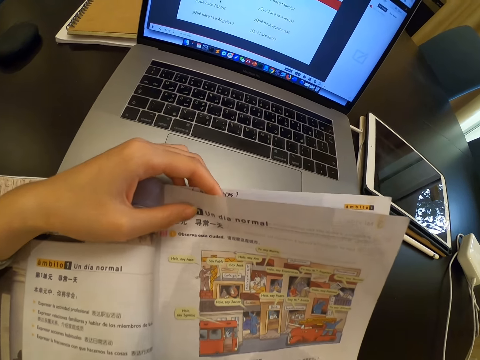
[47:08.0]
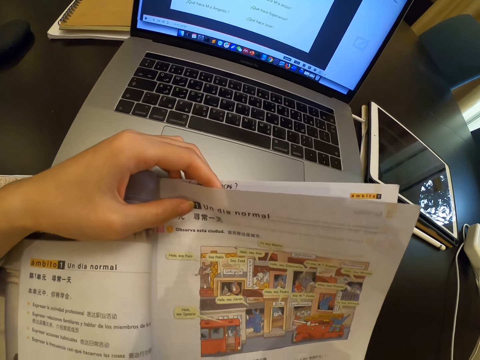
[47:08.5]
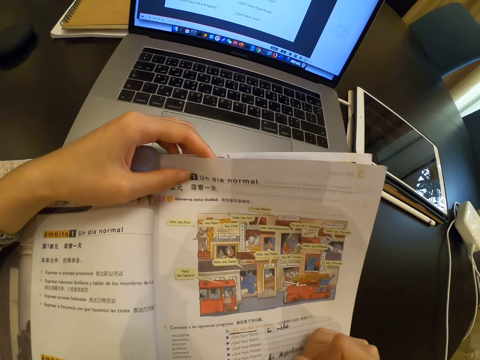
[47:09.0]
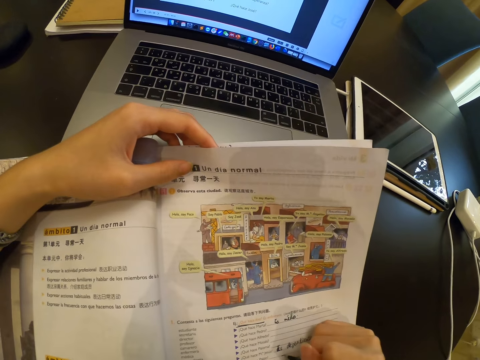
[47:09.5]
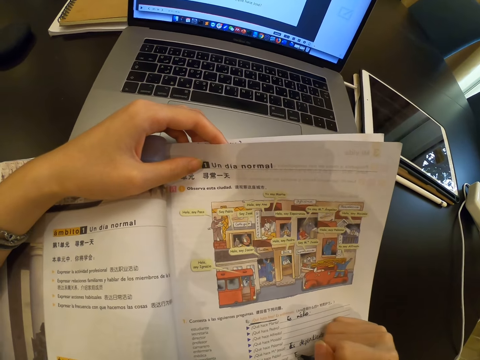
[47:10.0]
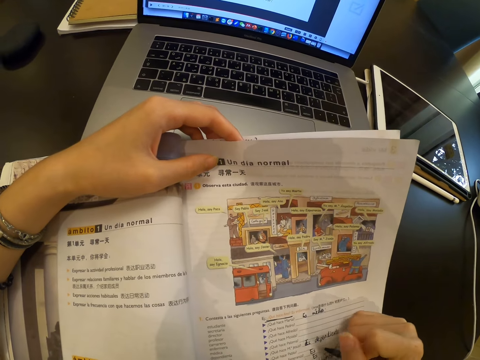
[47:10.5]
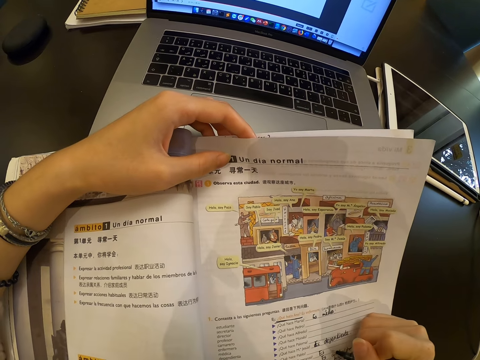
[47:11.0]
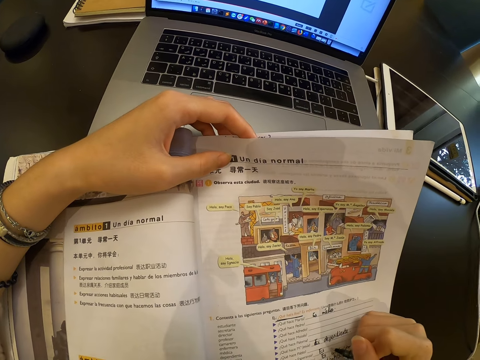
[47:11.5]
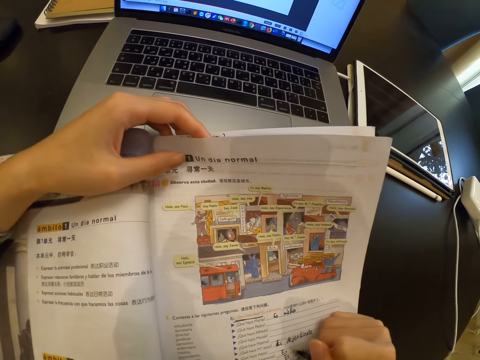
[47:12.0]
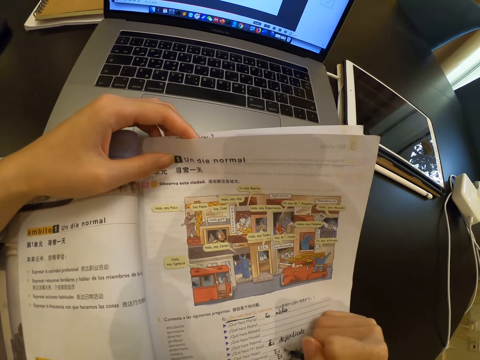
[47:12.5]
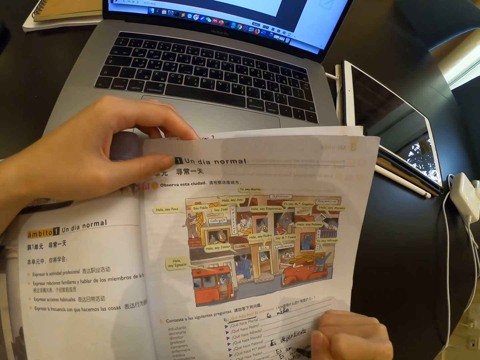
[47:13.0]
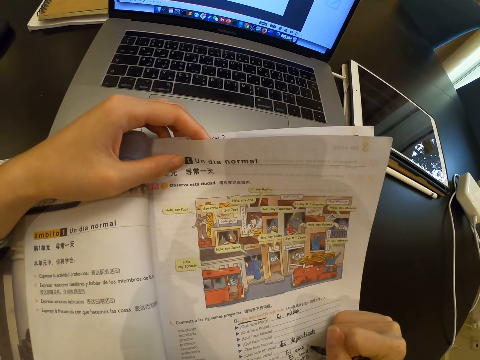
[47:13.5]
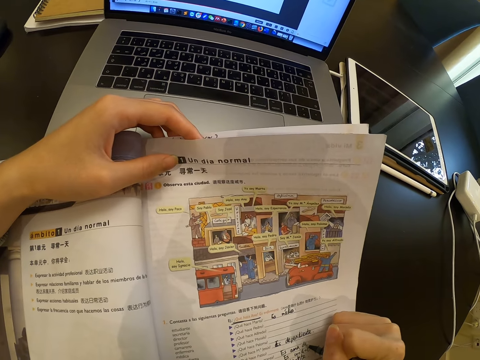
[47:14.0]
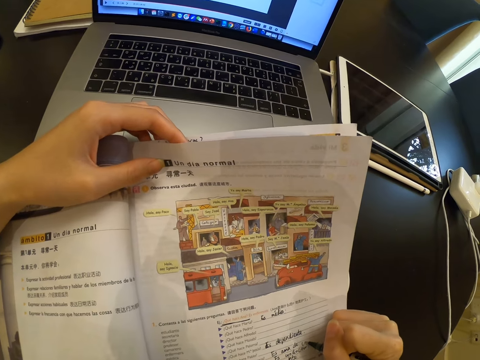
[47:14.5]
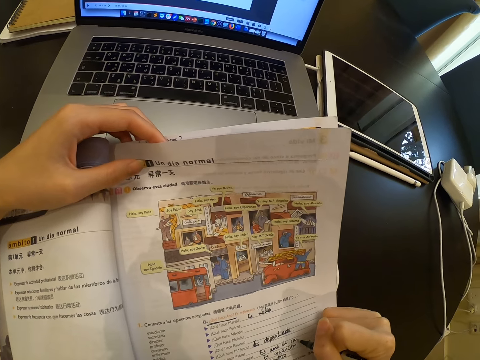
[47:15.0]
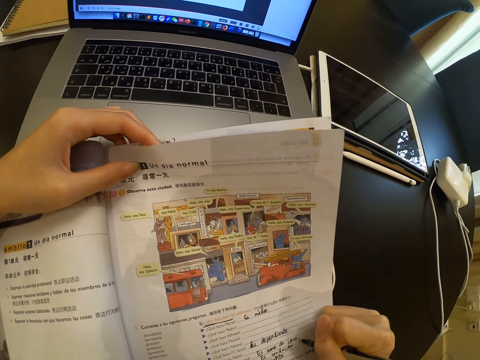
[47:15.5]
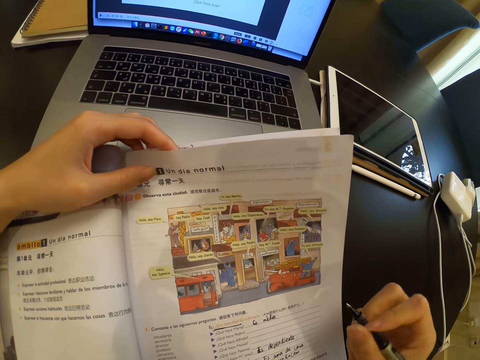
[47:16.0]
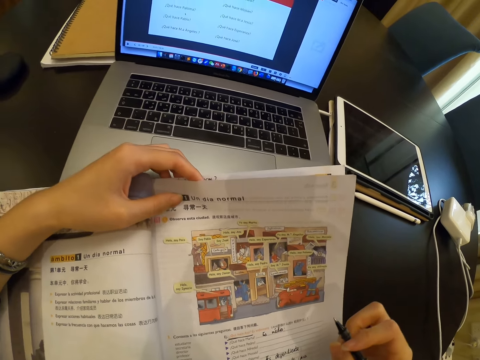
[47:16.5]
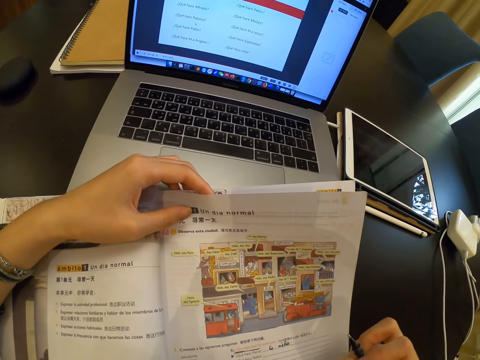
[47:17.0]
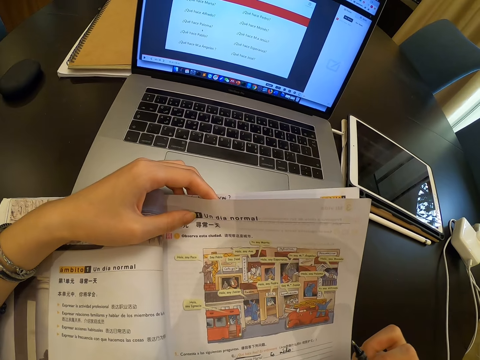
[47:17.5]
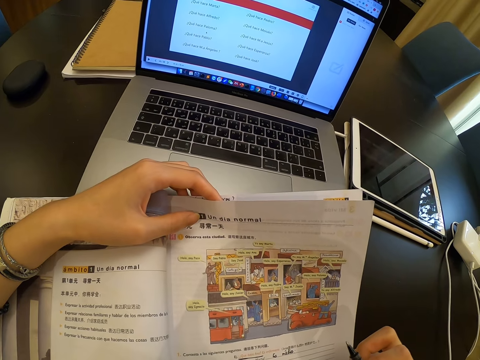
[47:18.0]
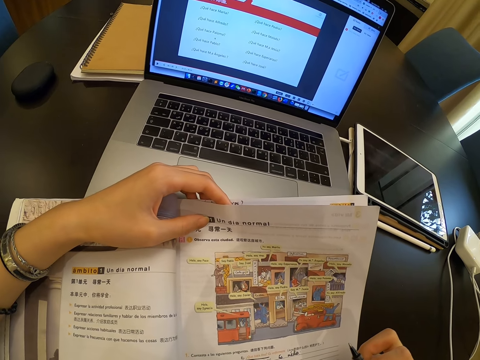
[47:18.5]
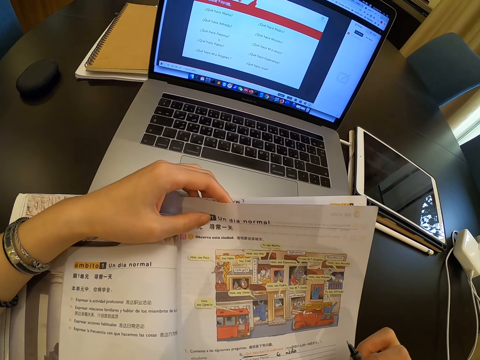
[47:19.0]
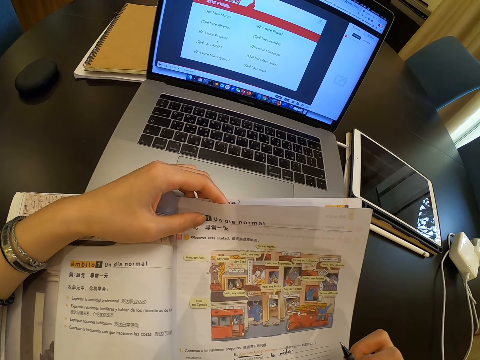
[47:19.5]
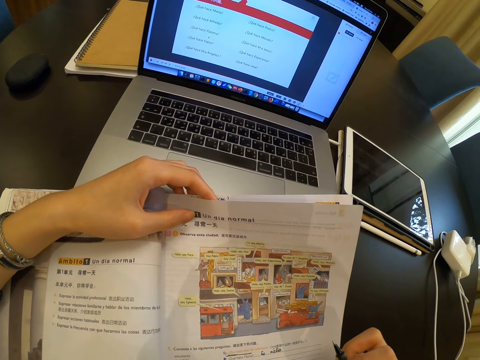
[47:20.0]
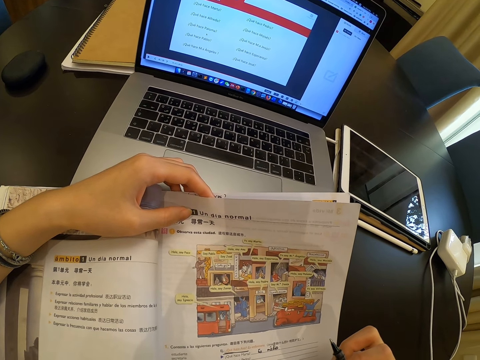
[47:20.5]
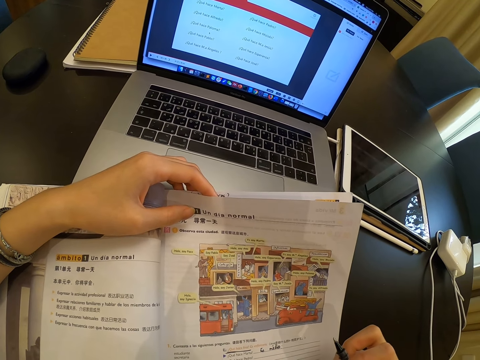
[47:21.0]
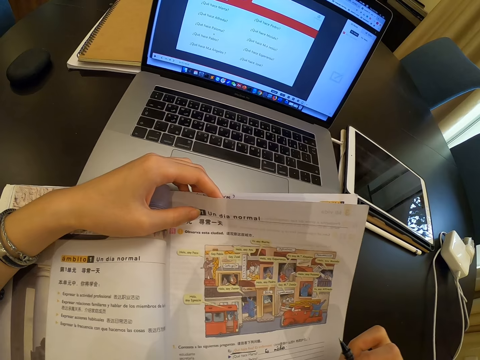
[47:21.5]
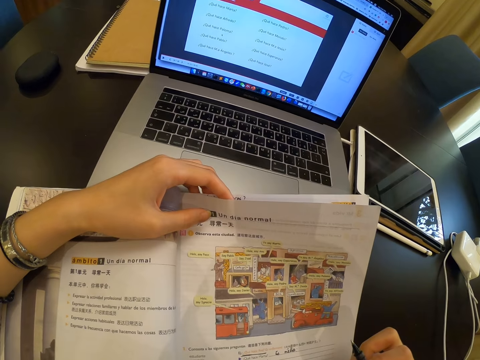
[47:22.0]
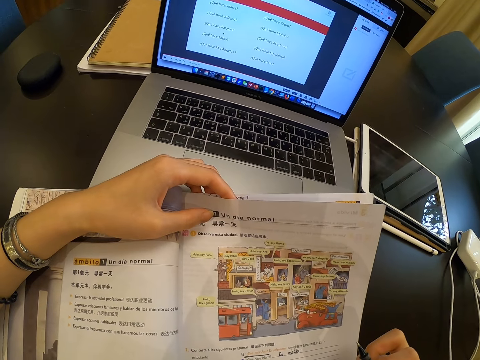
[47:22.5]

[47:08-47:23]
The camera wearer writes on the book. They look at the book.

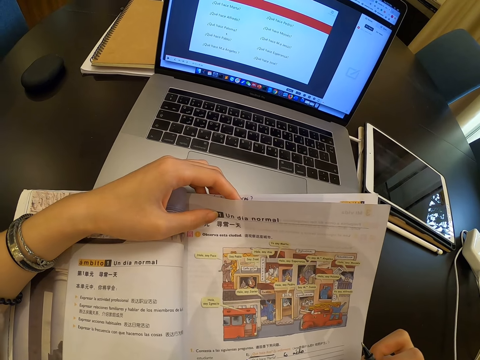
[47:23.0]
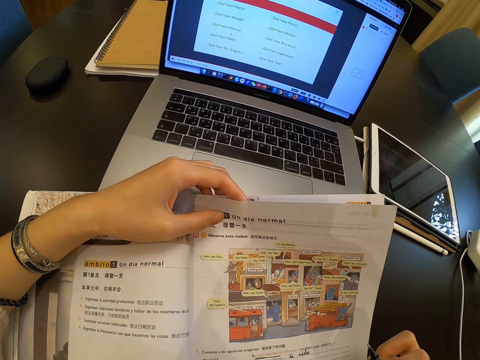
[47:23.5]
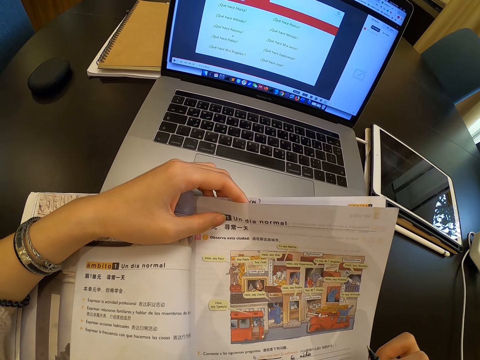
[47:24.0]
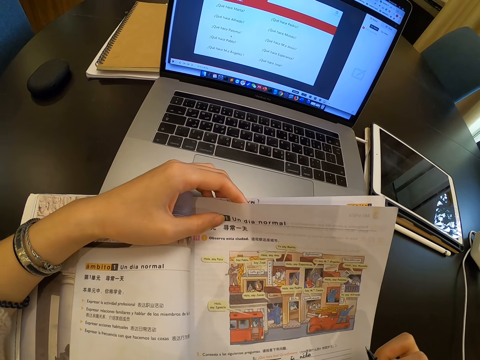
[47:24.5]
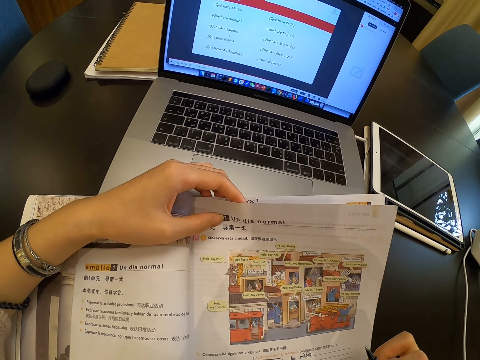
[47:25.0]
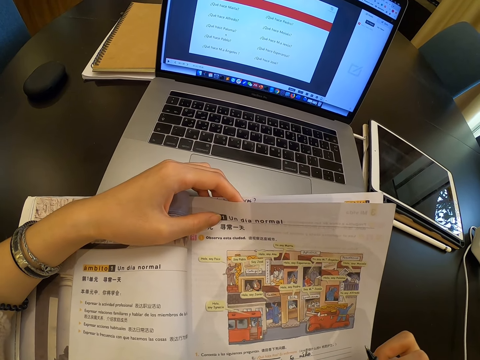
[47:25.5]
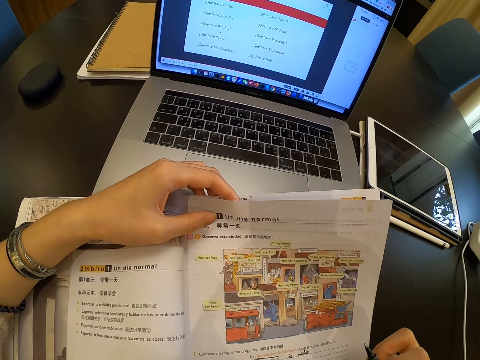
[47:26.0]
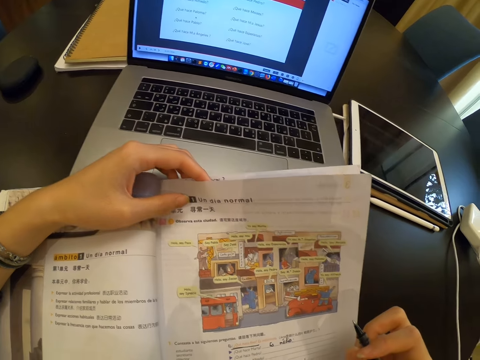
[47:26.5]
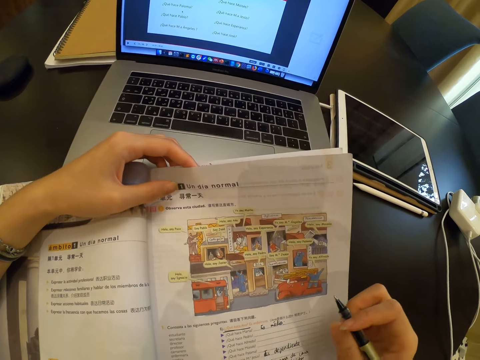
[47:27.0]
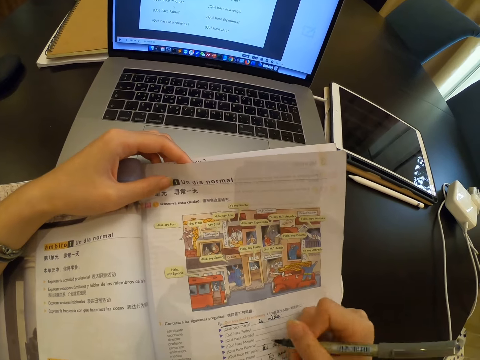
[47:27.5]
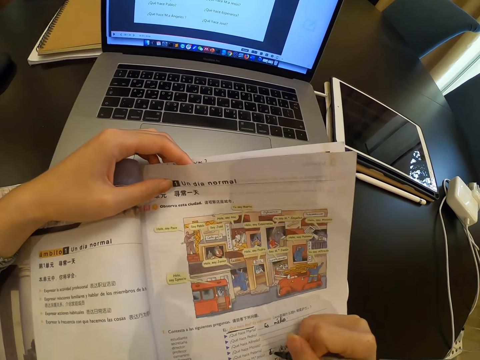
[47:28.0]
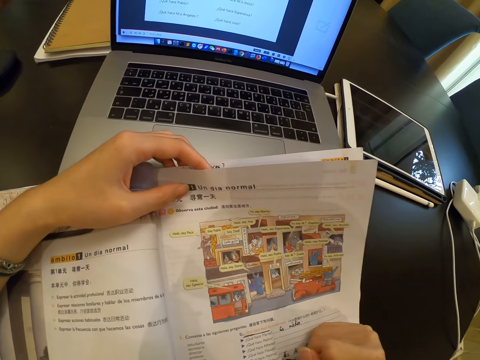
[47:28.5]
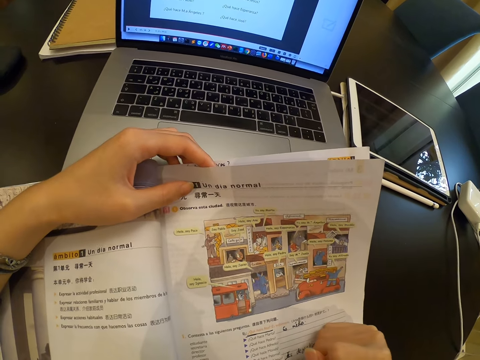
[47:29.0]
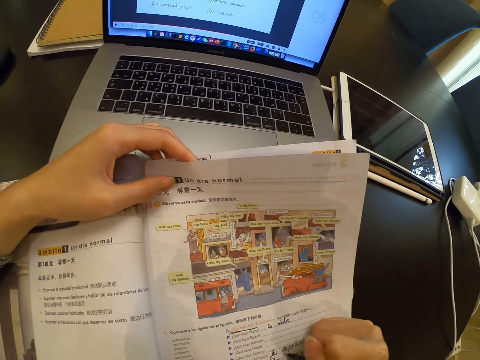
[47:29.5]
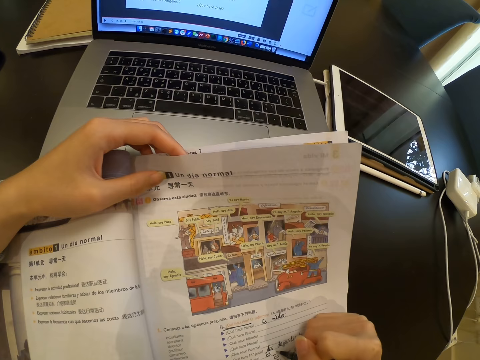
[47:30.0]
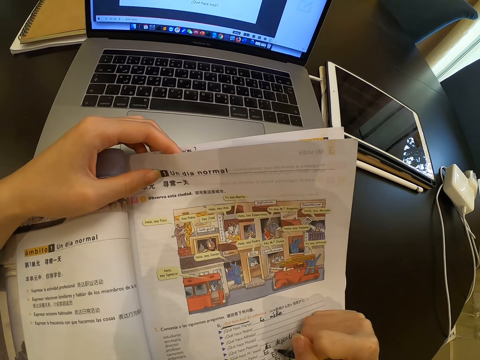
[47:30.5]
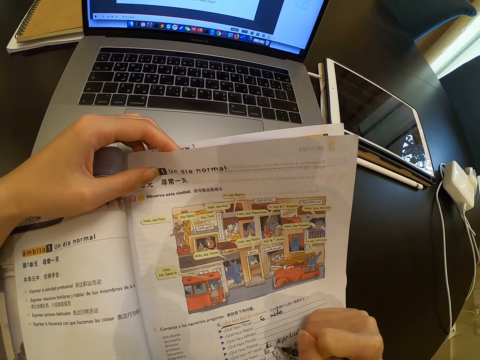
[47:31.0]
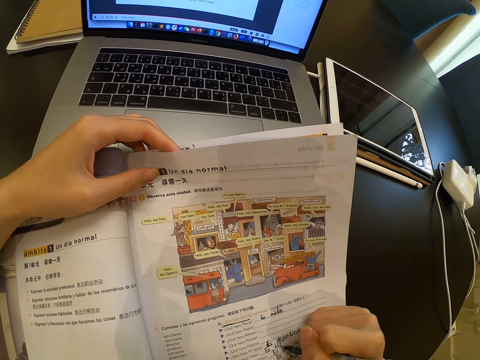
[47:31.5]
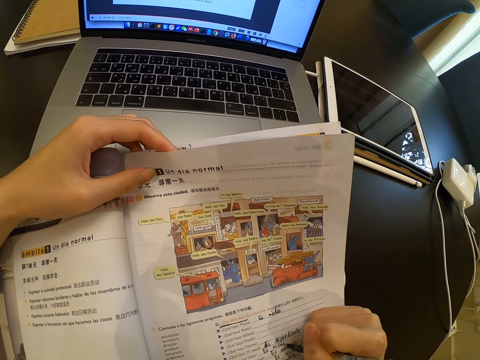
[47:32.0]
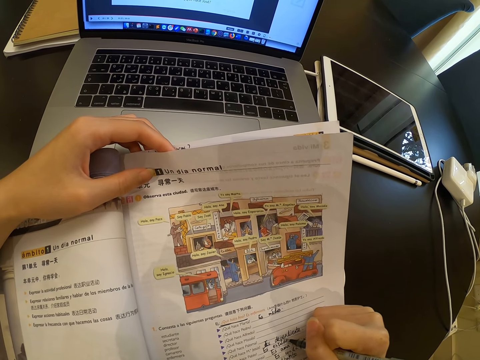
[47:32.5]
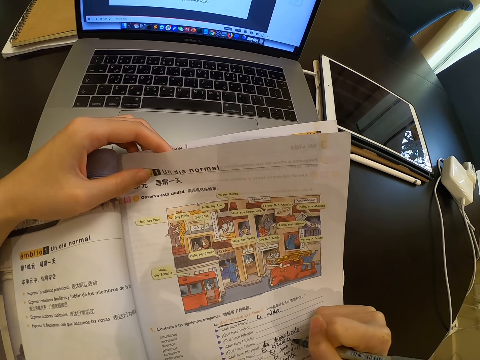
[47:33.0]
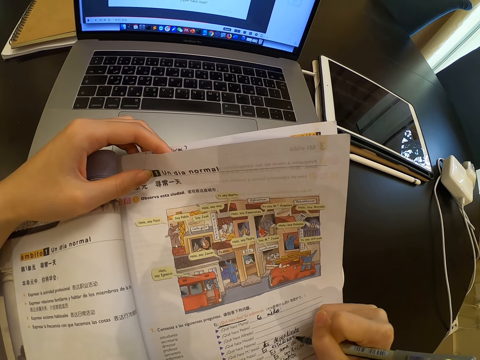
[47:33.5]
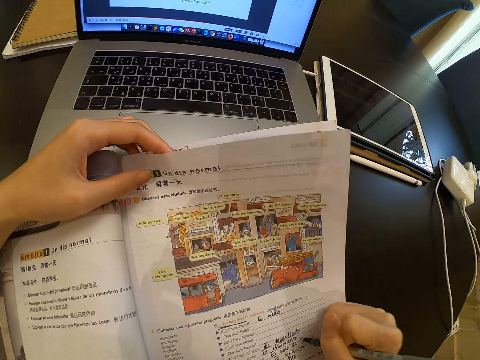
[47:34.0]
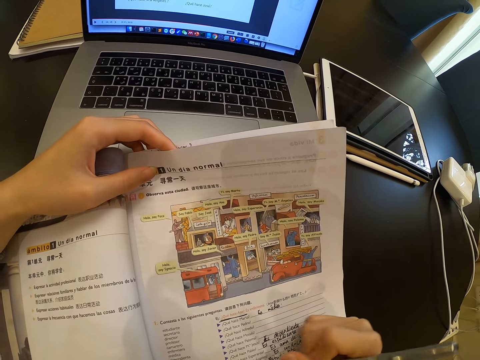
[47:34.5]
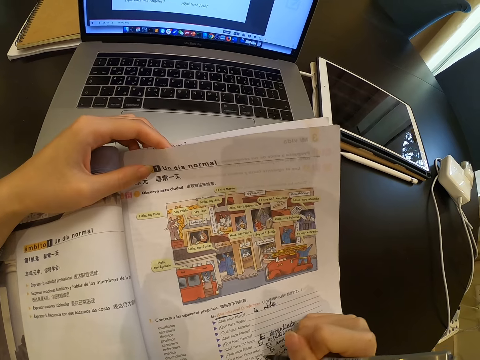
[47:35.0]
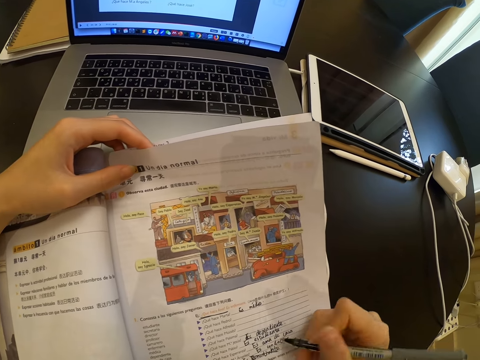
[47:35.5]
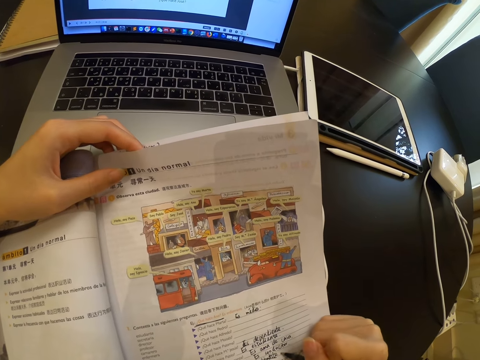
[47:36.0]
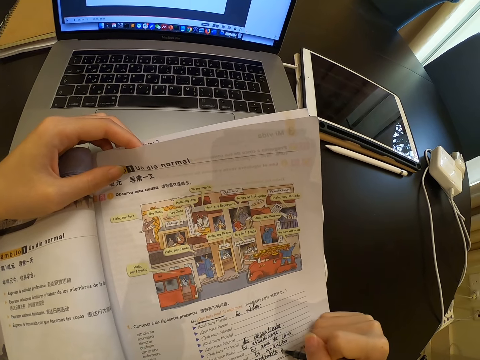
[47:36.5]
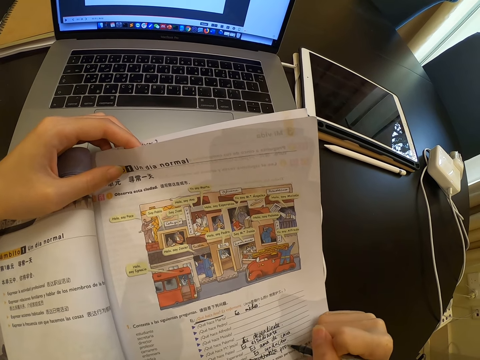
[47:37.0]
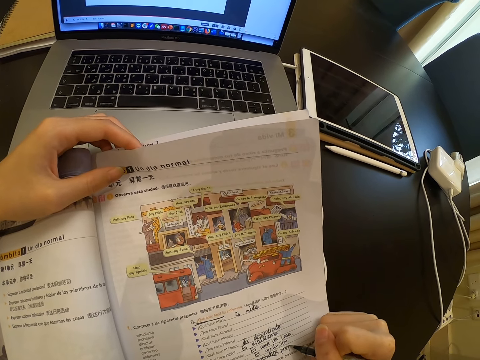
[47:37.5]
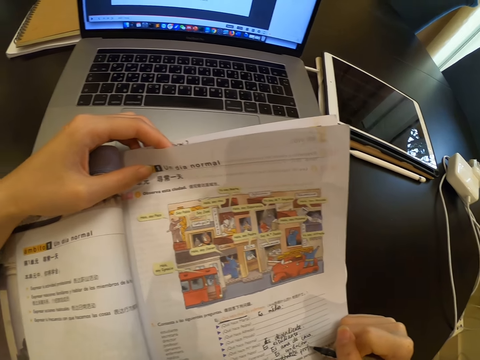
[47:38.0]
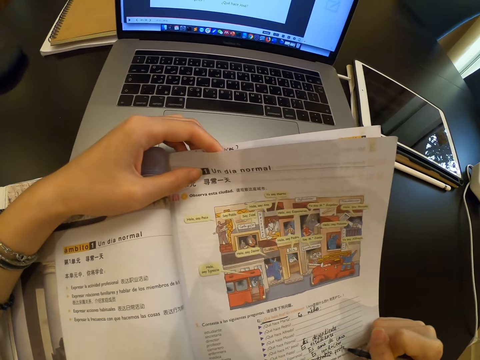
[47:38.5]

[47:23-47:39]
The camera wearer writes on the book.
